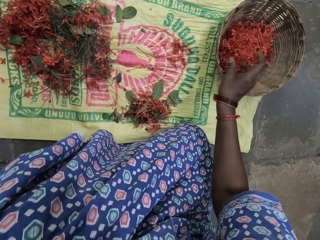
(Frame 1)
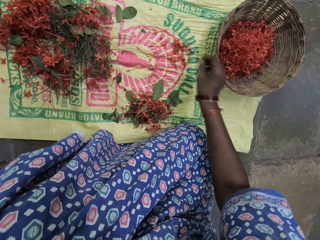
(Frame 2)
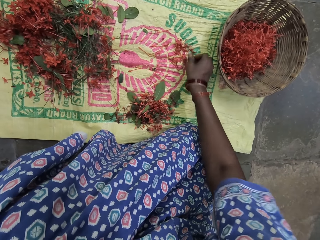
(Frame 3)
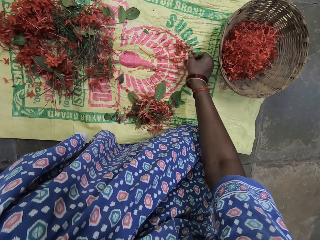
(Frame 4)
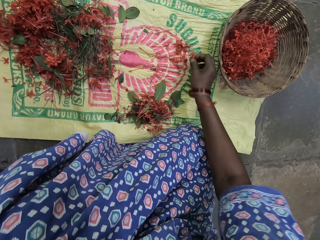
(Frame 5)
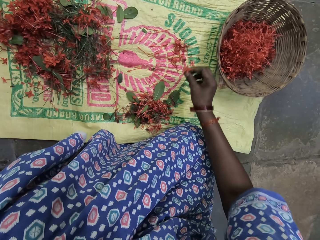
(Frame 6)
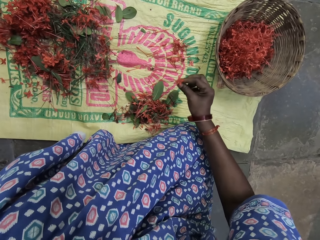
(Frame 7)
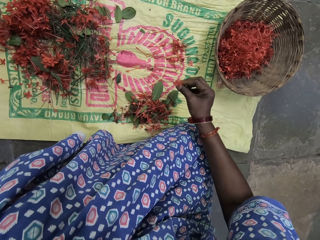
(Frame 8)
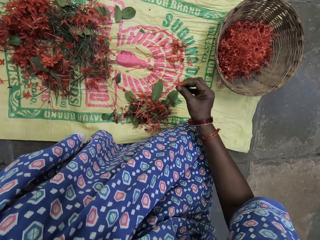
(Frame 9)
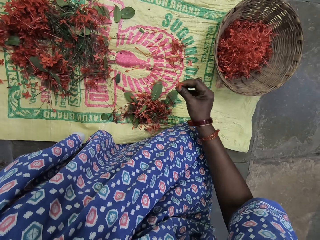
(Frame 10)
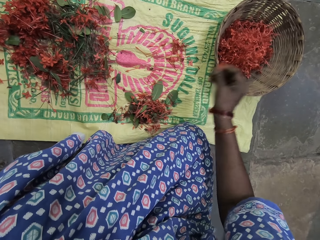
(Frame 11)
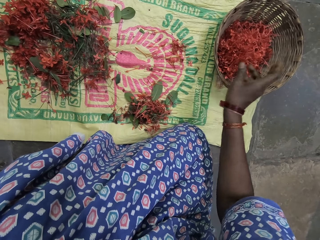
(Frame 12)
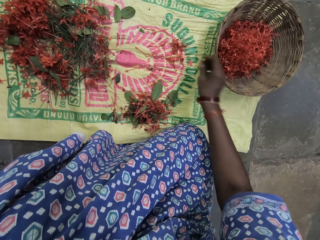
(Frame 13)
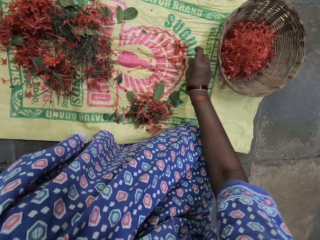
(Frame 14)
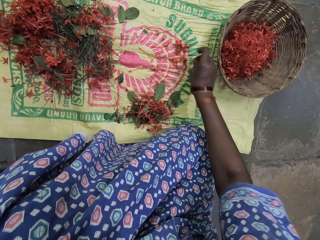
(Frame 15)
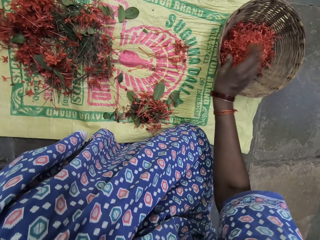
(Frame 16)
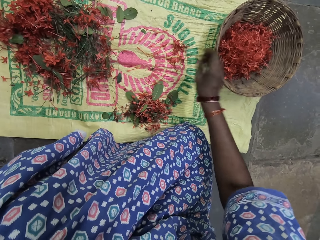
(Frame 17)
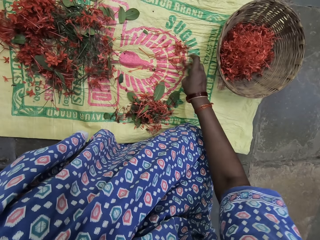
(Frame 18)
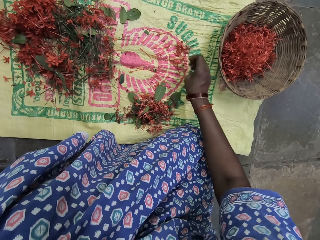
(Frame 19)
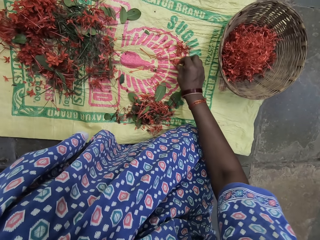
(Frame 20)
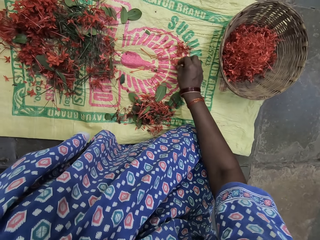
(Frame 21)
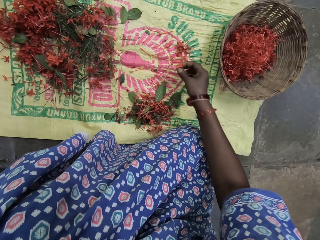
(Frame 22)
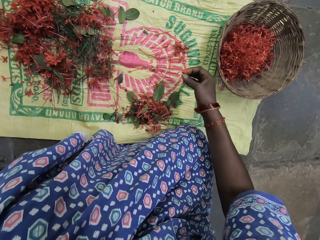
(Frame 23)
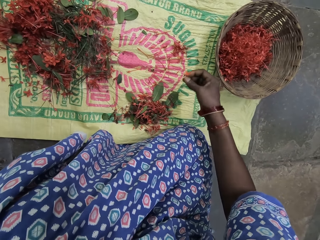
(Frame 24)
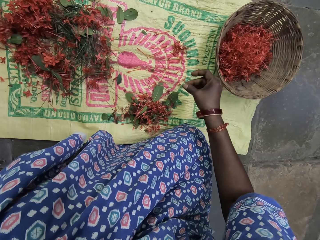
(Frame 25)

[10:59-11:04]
The camera wearer puts the filament of a flower inside the basket. She picks up the filament of the flower from the sack and stares at the filament of the flower in her hand. She puts the filament of the flower inside the basket. She picks up the filament of the flower from the sack. She puts the filament of the flower inside the basket. She picks up the filament of the flower from the sack.

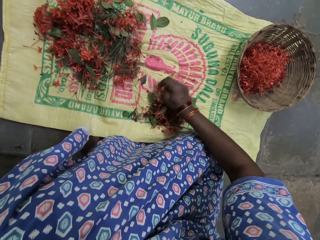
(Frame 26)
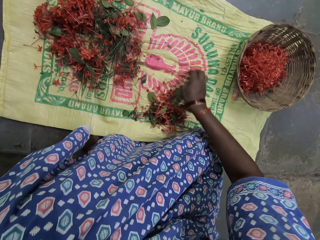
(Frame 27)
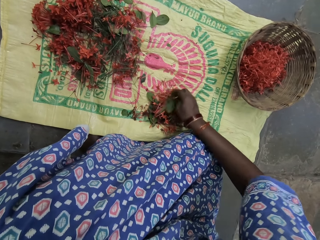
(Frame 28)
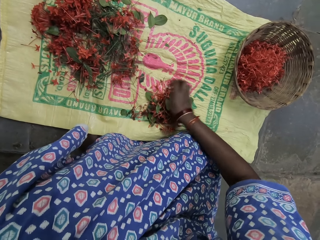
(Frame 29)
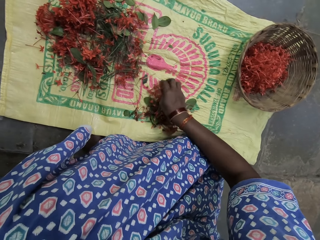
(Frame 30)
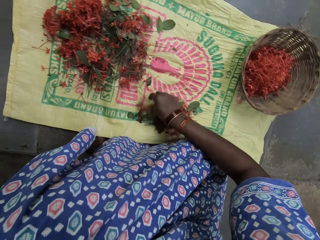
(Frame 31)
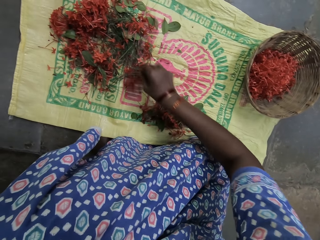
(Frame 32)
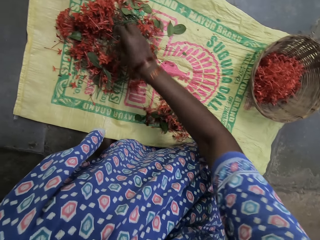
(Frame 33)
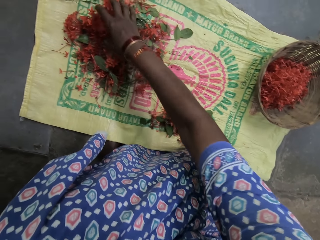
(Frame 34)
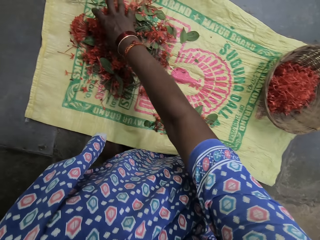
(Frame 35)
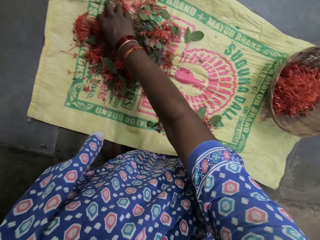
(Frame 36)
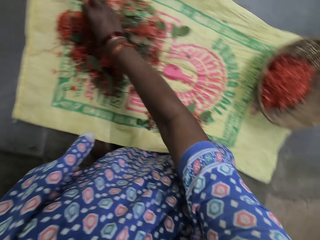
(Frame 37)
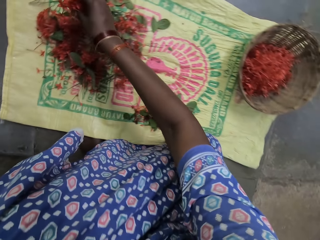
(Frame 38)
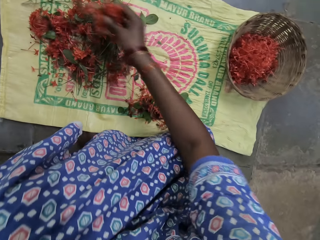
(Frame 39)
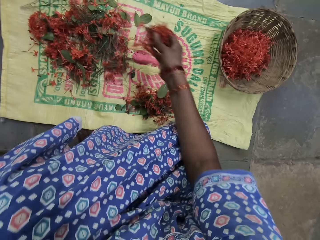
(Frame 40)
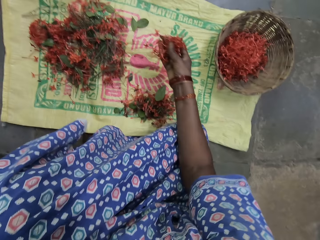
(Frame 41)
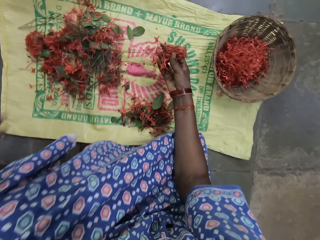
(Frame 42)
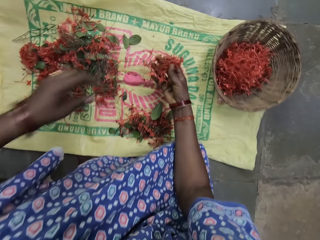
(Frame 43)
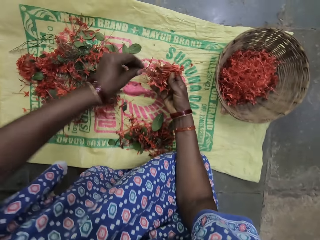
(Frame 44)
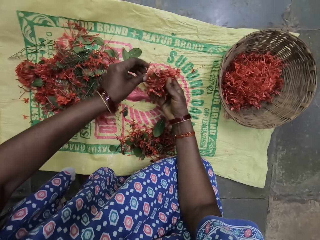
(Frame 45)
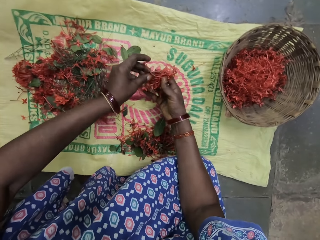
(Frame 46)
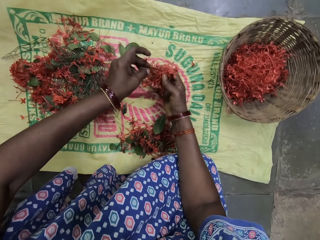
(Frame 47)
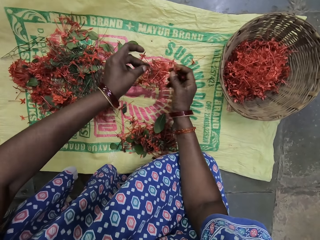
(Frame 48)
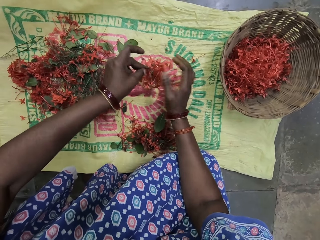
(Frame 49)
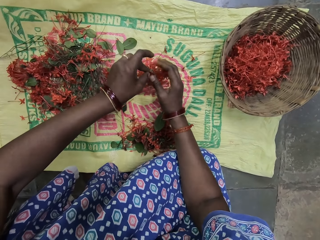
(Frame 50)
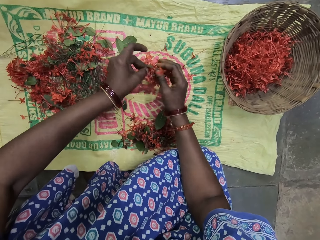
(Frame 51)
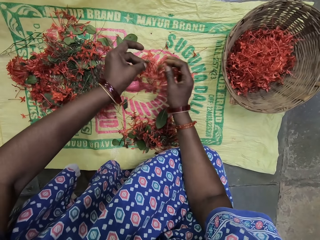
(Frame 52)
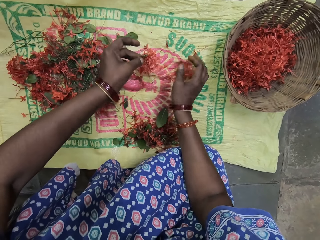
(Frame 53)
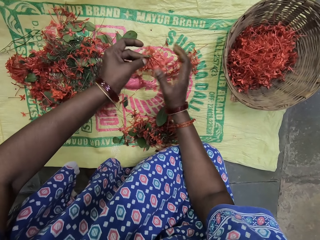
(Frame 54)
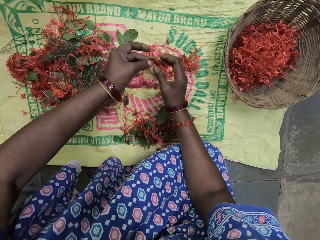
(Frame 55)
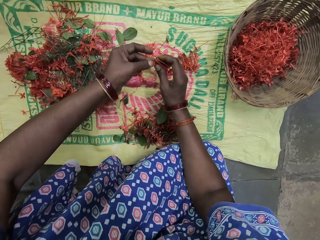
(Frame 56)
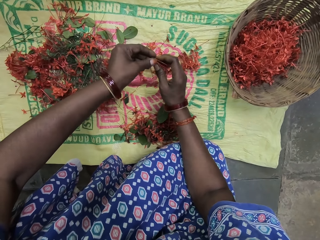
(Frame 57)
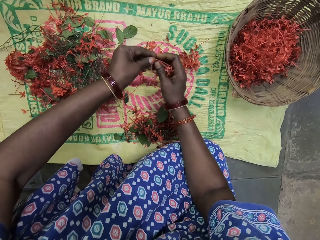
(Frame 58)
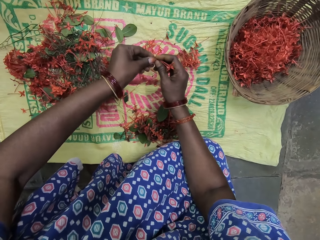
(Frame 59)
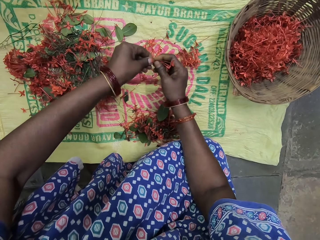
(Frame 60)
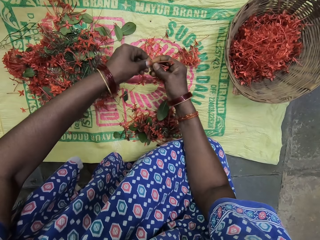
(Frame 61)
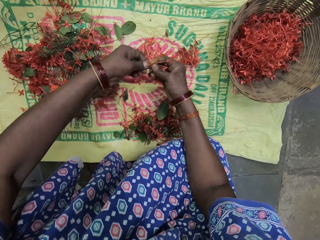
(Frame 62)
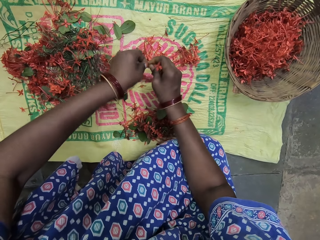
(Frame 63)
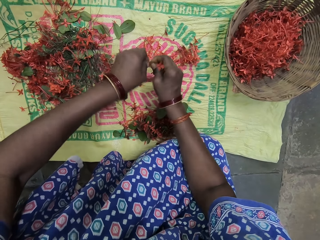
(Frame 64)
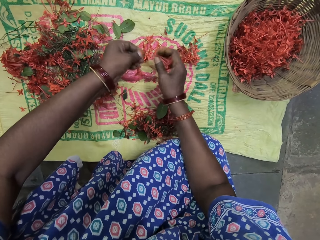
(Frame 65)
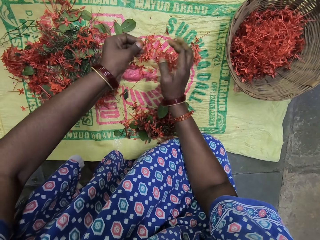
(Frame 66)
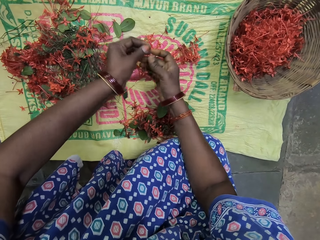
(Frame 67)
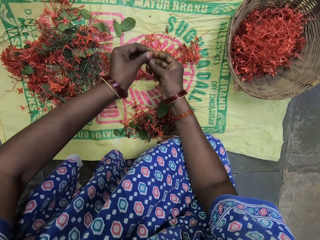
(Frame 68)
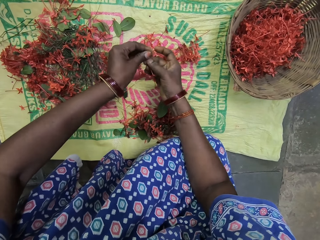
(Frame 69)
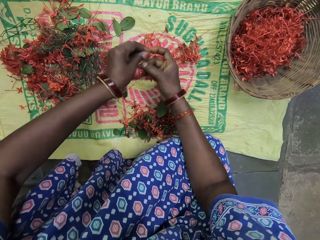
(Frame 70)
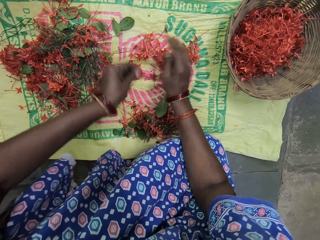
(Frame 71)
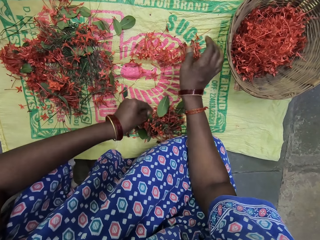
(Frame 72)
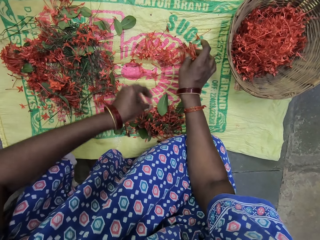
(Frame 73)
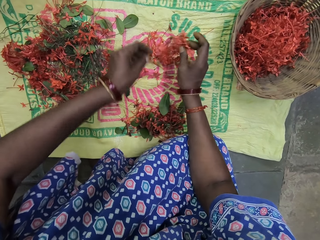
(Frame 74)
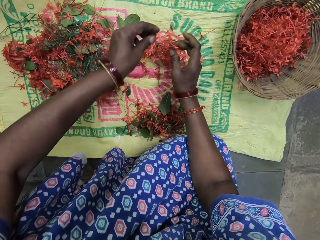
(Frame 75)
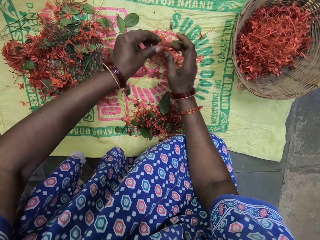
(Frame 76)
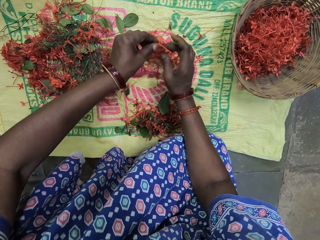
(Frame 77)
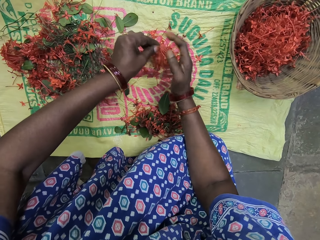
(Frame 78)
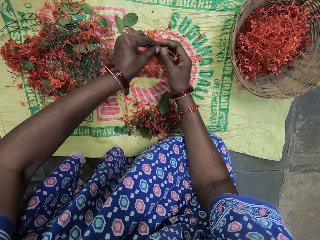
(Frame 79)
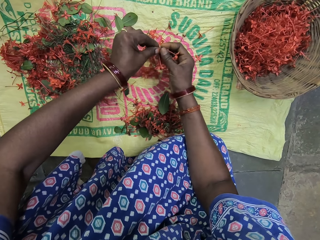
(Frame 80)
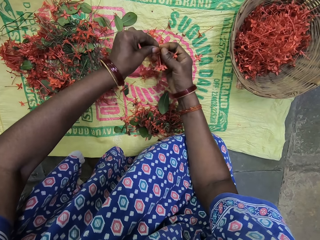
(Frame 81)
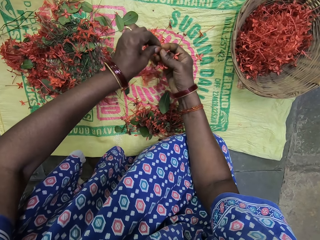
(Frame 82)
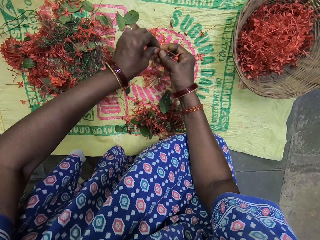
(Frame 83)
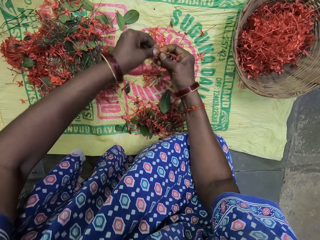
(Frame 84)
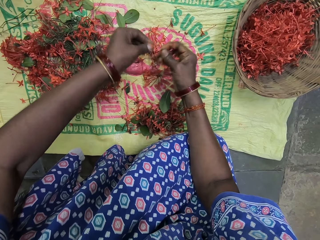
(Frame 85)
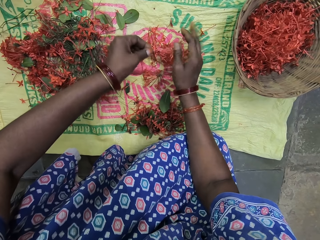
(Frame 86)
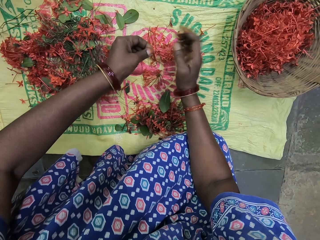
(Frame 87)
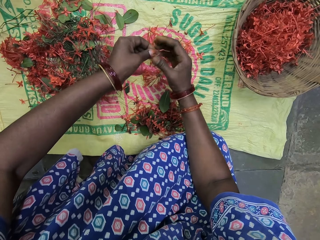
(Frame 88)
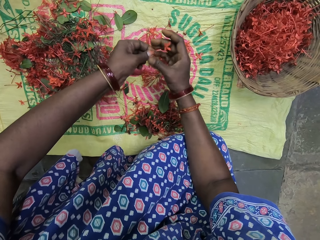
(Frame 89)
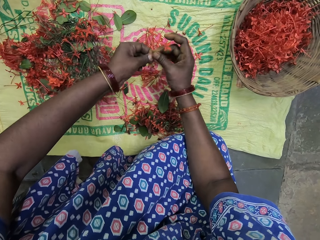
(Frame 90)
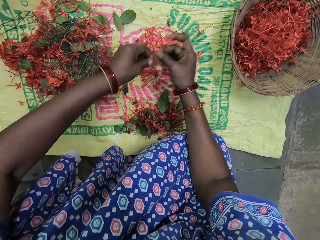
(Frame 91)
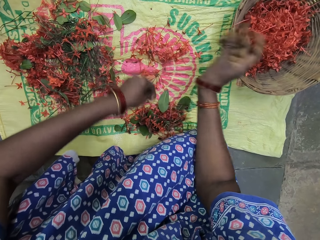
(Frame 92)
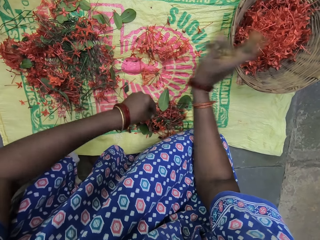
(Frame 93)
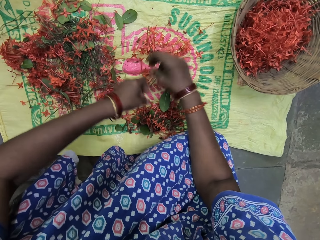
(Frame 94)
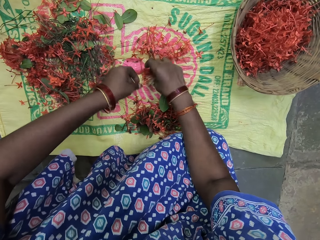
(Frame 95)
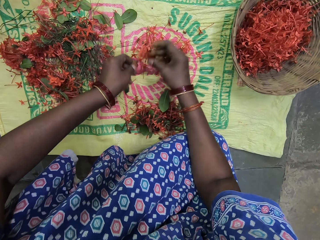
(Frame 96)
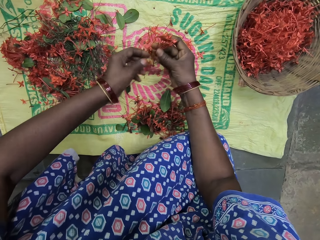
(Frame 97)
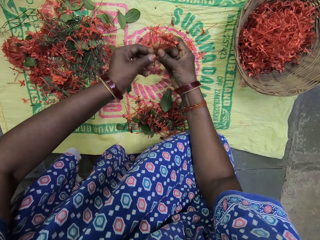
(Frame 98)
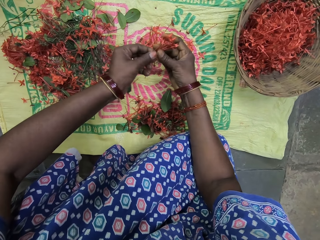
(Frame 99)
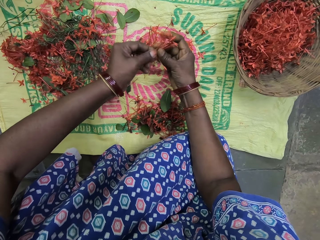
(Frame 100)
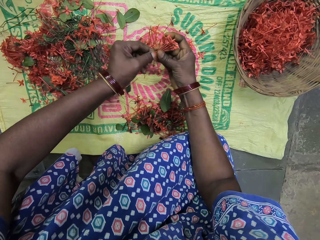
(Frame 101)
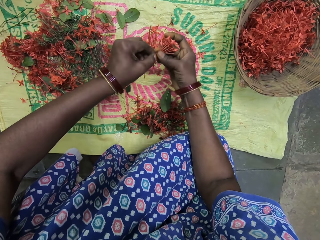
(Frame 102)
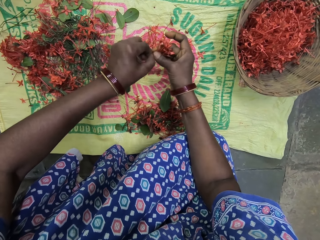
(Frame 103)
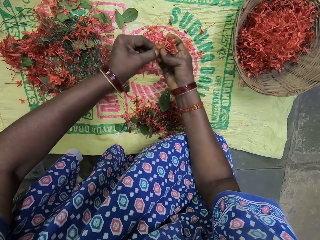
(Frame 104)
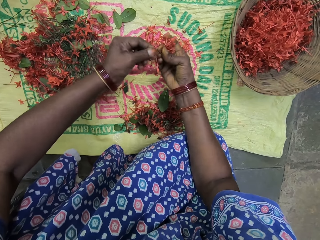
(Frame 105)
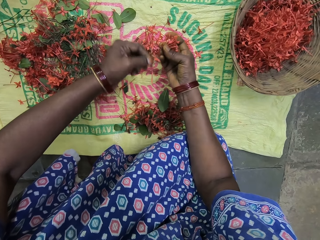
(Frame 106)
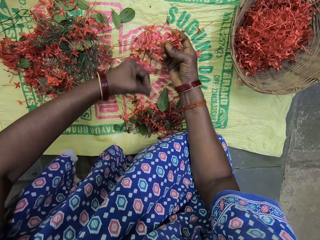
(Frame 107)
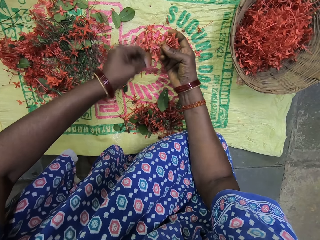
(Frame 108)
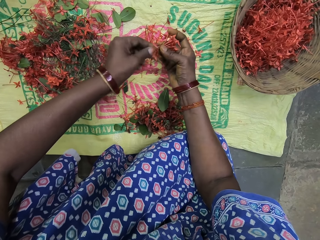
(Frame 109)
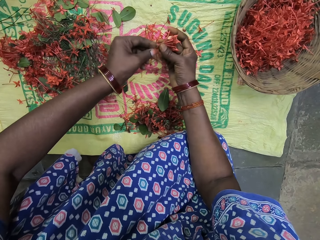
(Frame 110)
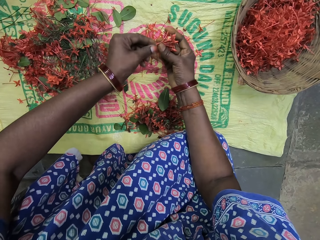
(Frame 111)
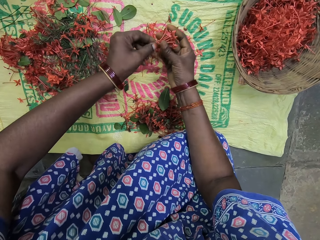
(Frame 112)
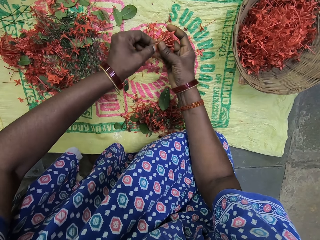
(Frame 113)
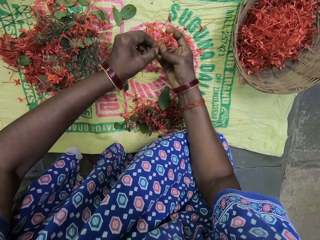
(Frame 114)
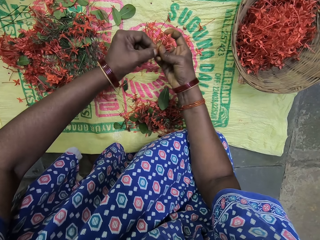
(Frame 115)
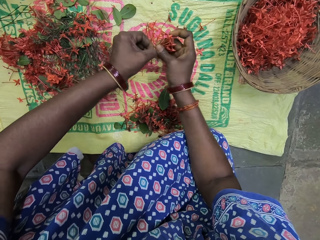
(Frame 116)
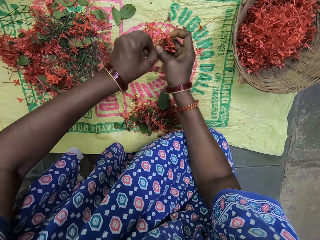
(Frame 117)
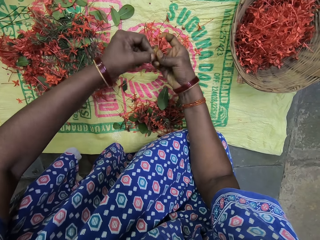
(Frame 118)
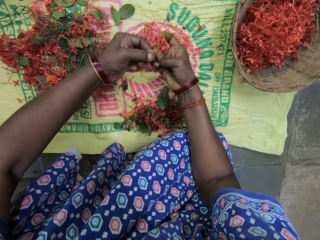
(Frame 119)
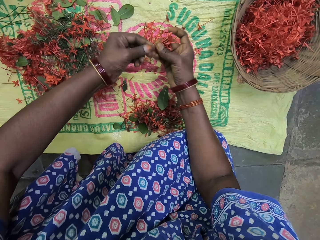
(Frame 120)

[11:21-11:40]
The camera wearer picks up the filaments of a flower from the sack. They remove the flowers from the leaves. They drop the filaments of the flower on the sack. They cut the stalks from the filaments of the flower with hands. They drop the filaments of the flower on the sack. They cut the stalks from the filaments of the flower with hands. They drop the filaments of the flower on the sack and drop the flower stalks on the sack. They pick up the filaments of the flower from the sack. They cut the stalks from the filaments of the flower with hands. They drop the filaments of the flower on the sack. They cut the stalks from the filaments of the flower with hands. They put the filament of the flower inside the basket and put the flower stalks on the sack. They pick up the filaments of the flower from the sack. They cut the stalks from the filaments of the flower with hands. They put the flower stalks on the sack. They cut the stalks from the filaments of the flower with hands.
